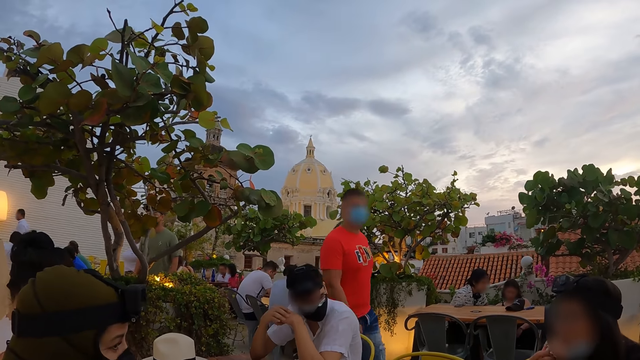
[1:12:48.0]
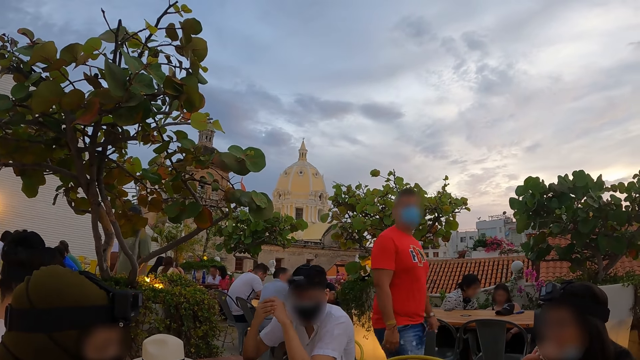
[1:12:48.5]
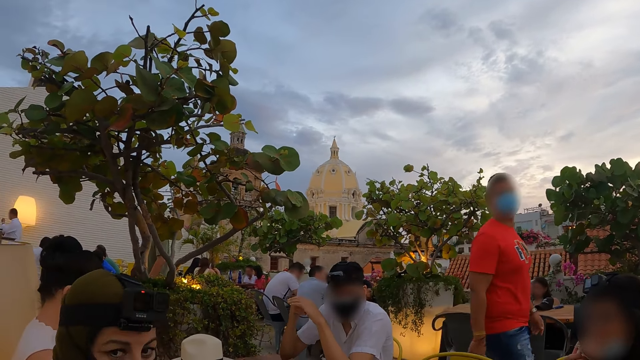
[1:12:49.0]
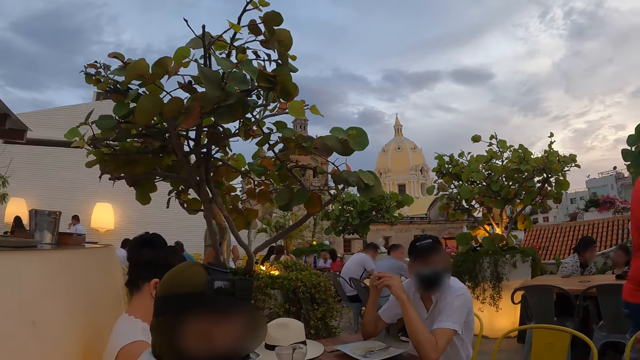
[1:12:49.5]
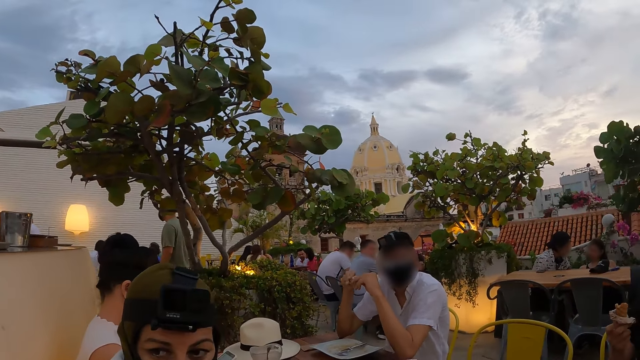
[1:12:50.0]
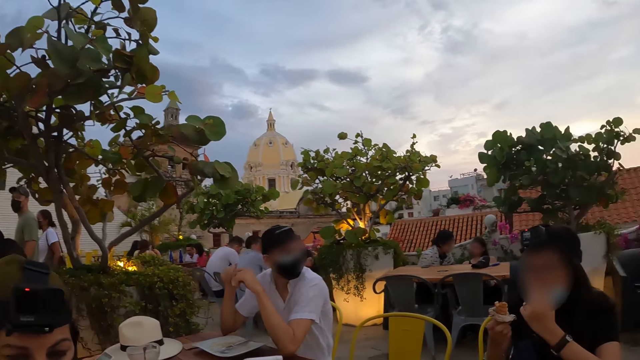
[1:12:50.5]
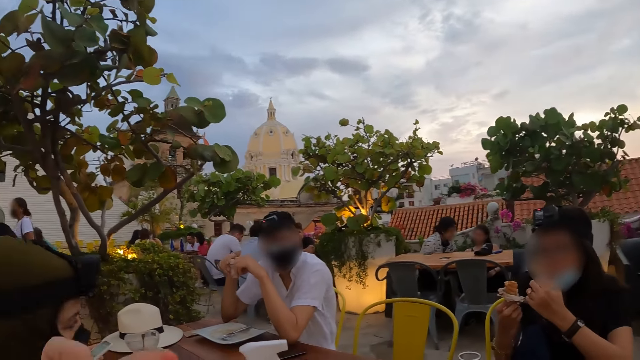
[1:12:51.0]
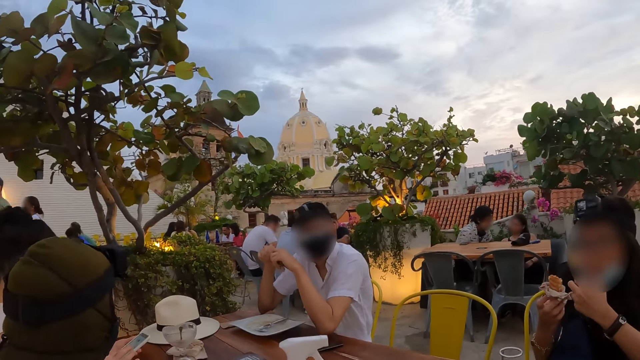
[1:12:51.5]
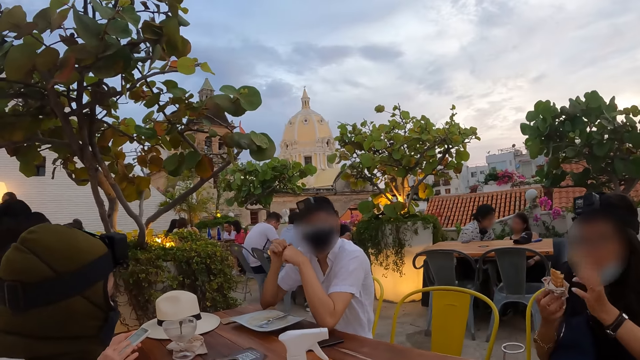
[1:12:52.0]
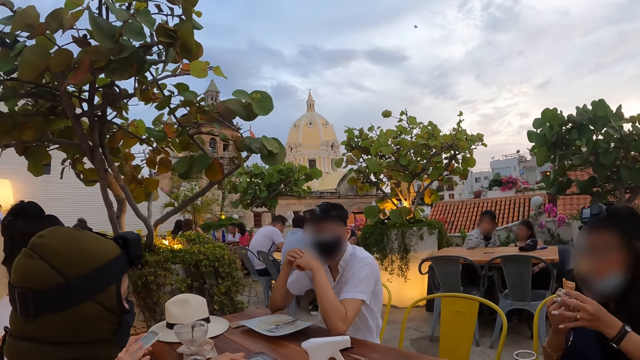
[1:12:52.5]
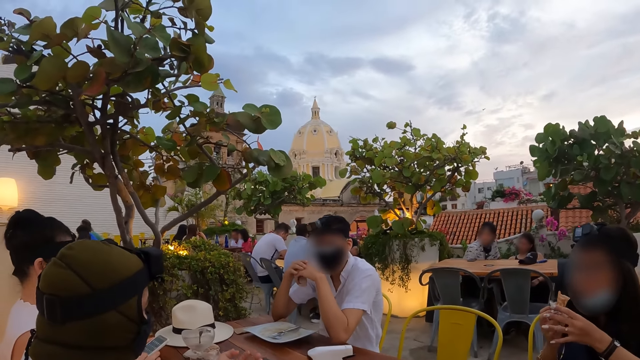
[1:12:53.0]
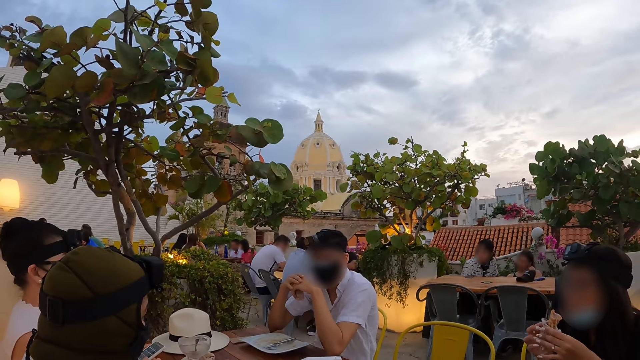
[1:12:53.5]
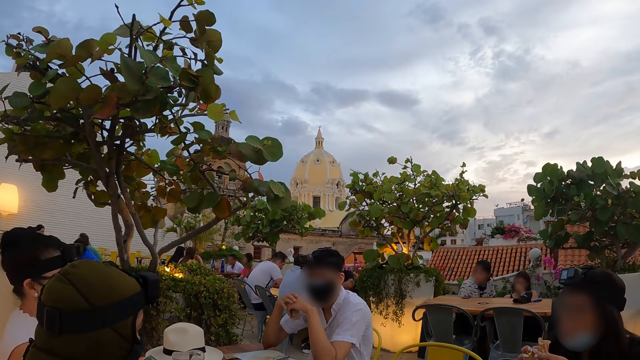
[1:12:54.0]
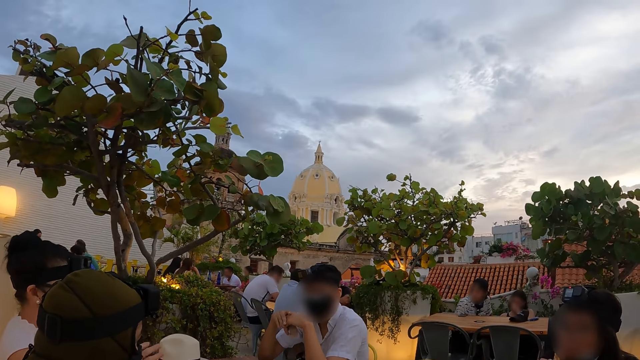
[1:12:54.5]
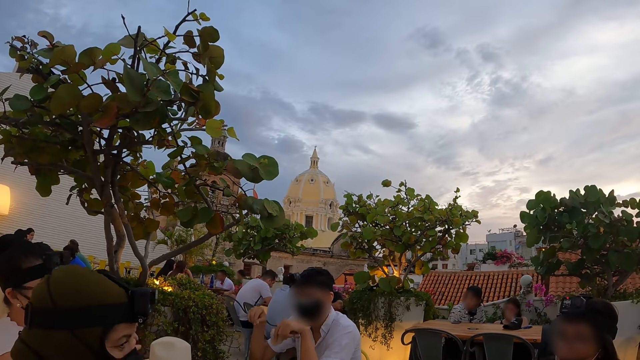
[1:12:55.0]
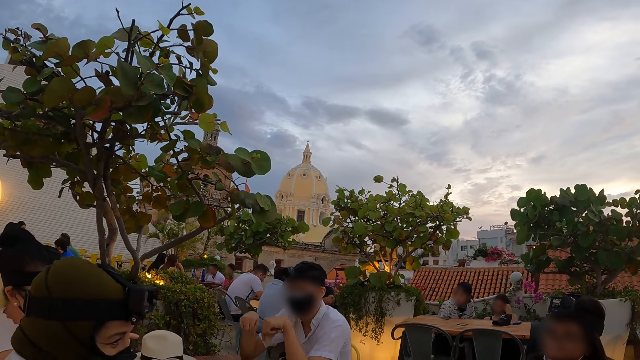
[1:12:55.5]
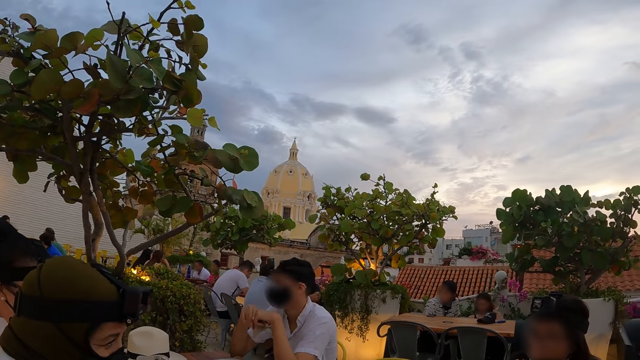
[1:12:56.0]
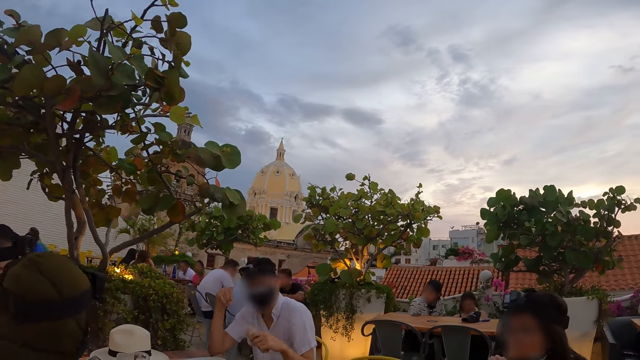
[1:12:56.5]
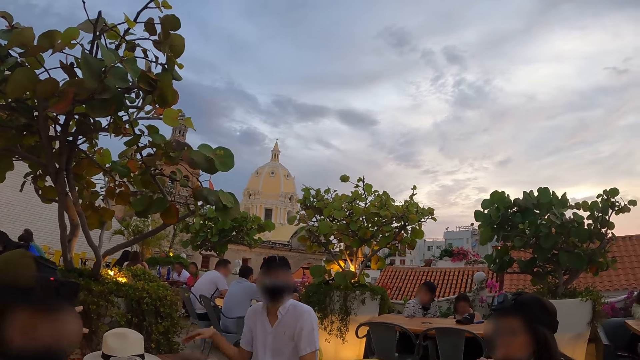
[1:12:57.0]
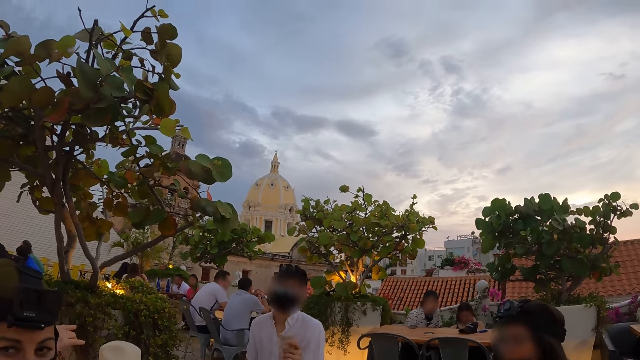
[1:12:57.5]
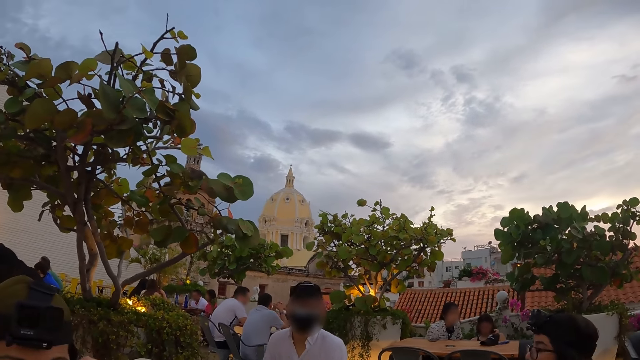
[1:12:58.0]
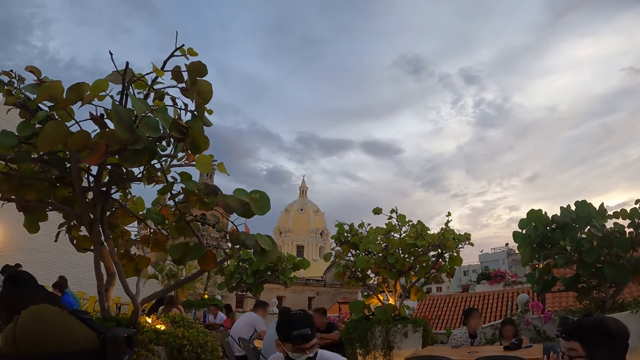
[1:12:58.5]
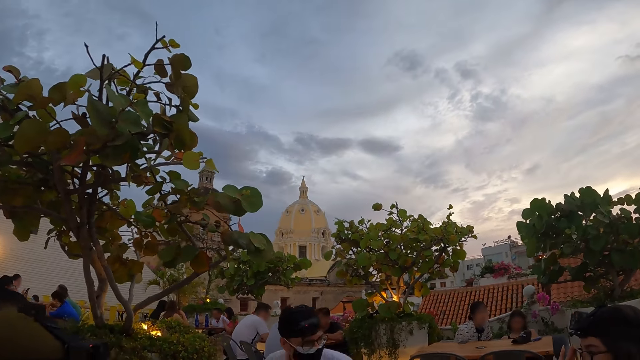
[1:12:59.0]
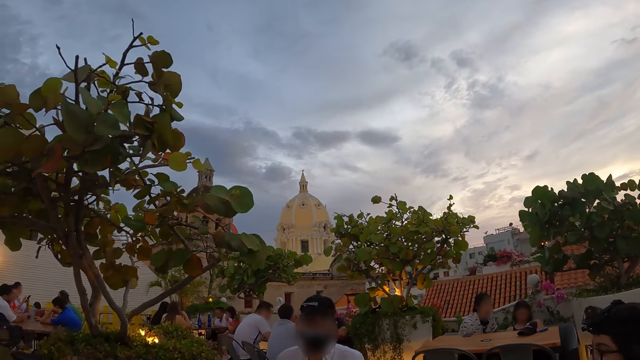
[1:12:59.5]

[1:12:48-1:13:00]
A woman eats from the sausage roll in her right hand. The camera wearer looks at a man.

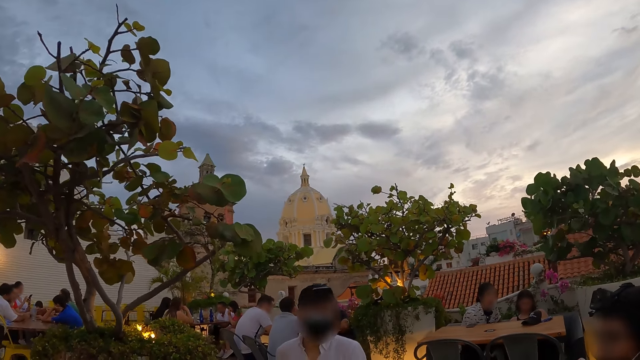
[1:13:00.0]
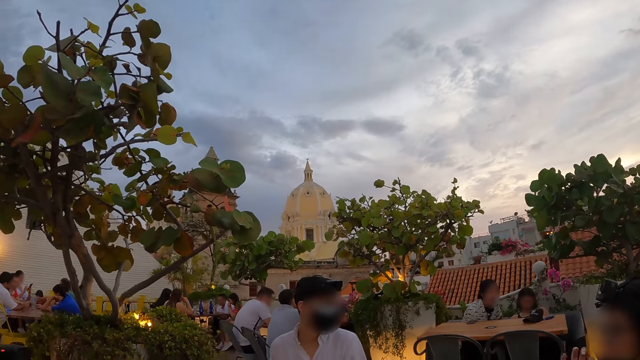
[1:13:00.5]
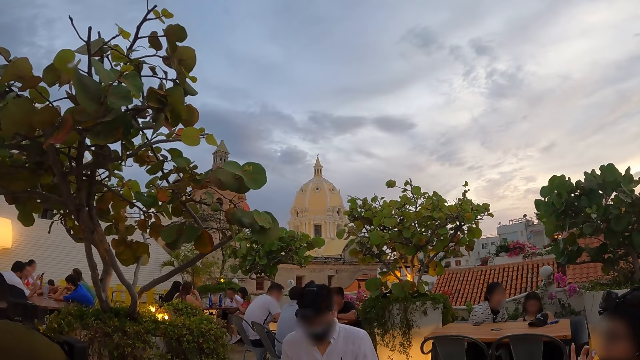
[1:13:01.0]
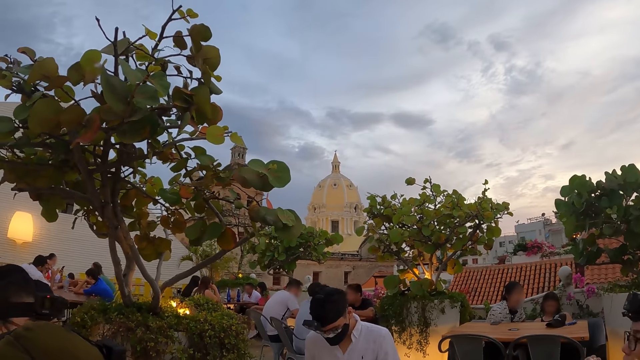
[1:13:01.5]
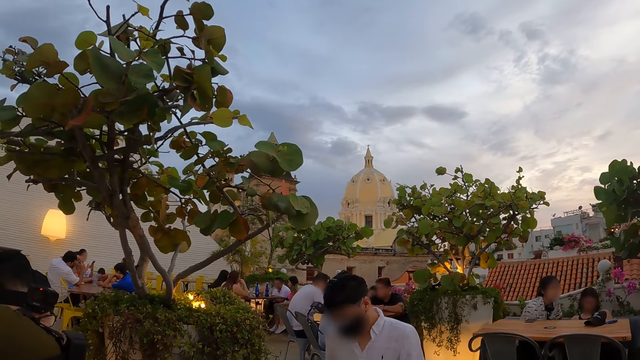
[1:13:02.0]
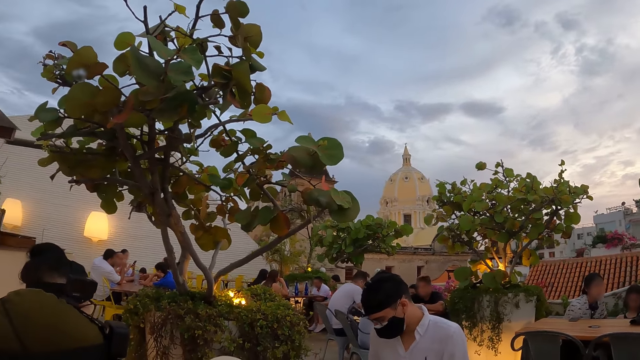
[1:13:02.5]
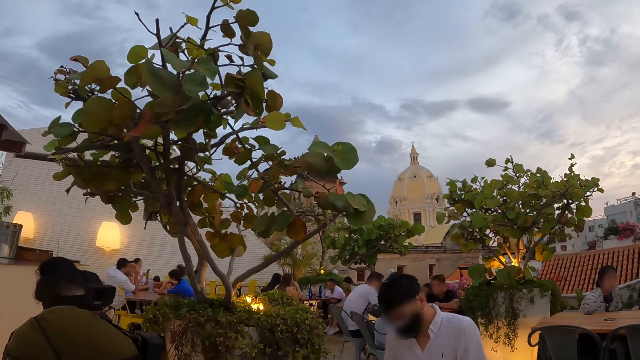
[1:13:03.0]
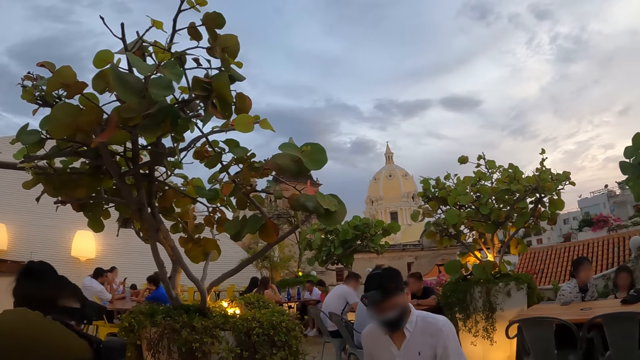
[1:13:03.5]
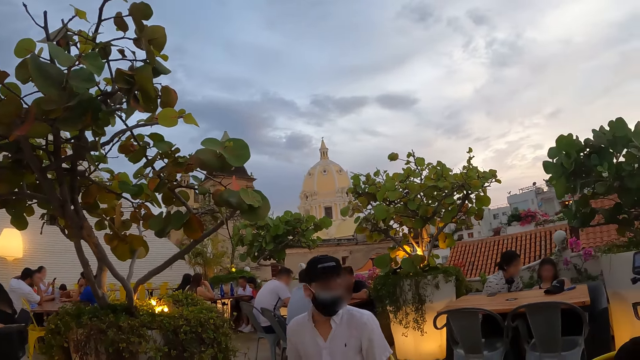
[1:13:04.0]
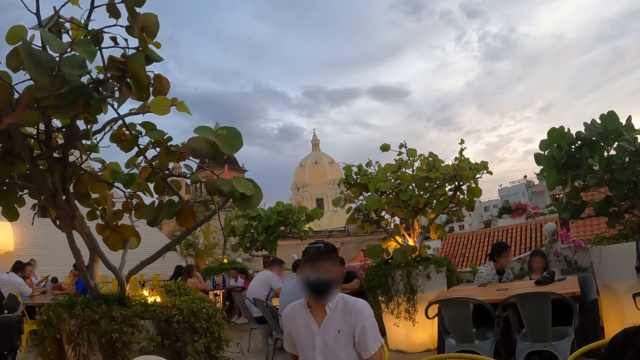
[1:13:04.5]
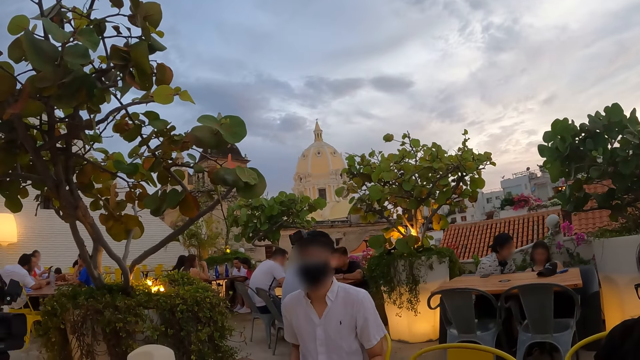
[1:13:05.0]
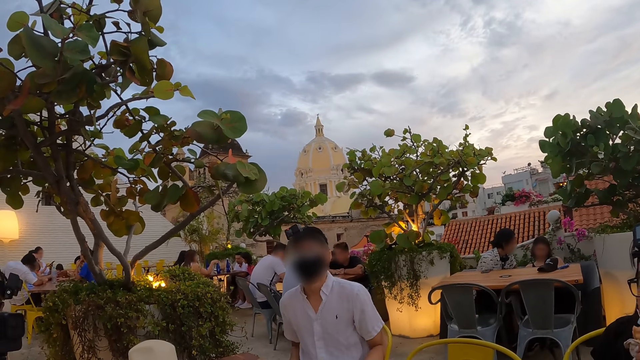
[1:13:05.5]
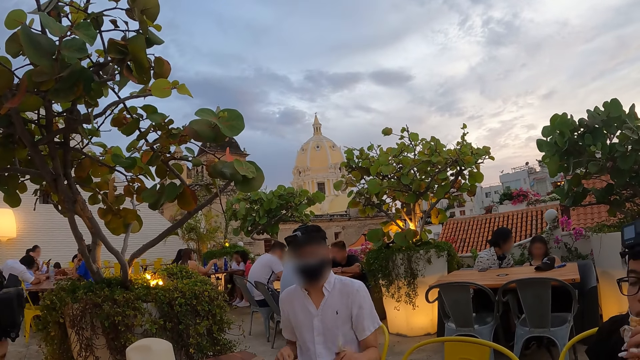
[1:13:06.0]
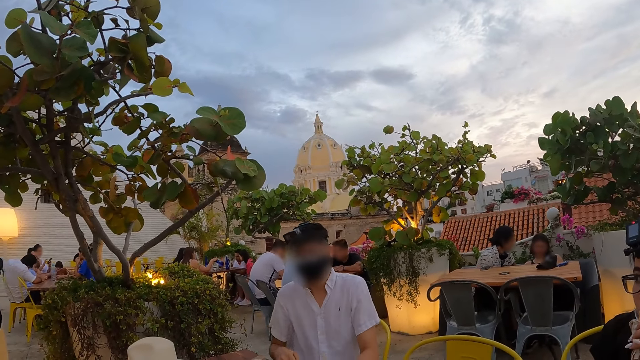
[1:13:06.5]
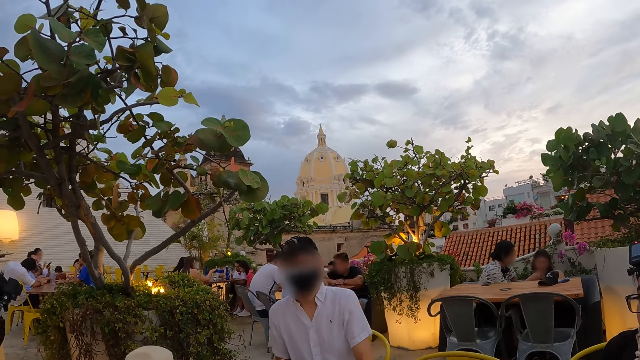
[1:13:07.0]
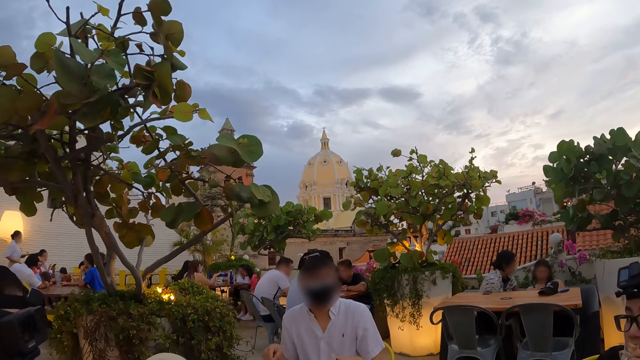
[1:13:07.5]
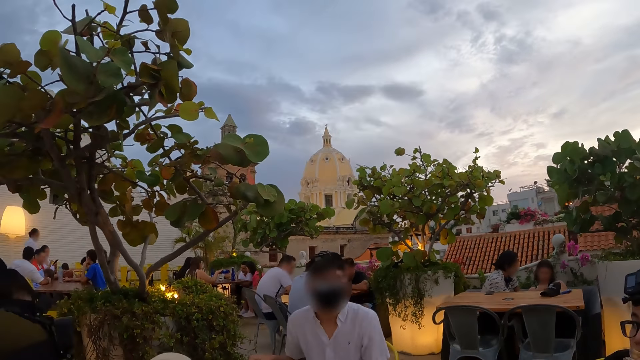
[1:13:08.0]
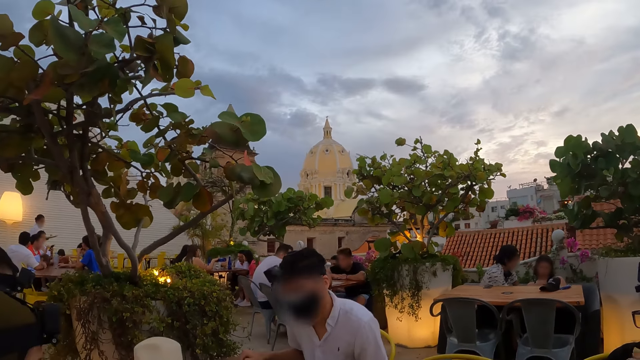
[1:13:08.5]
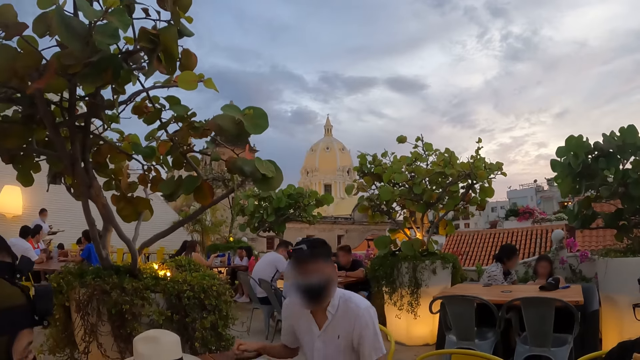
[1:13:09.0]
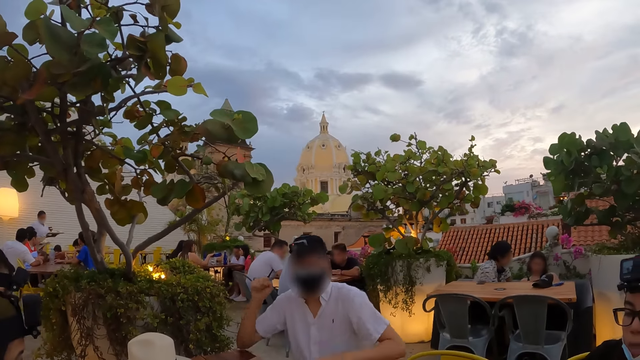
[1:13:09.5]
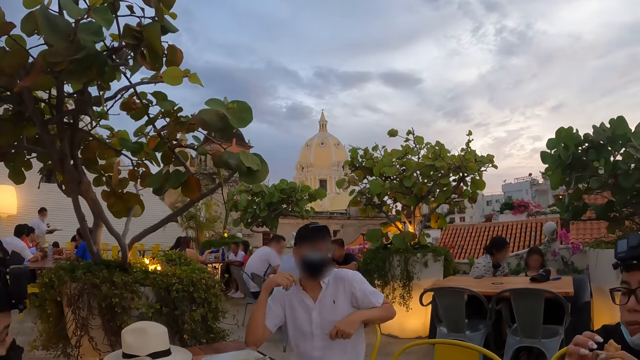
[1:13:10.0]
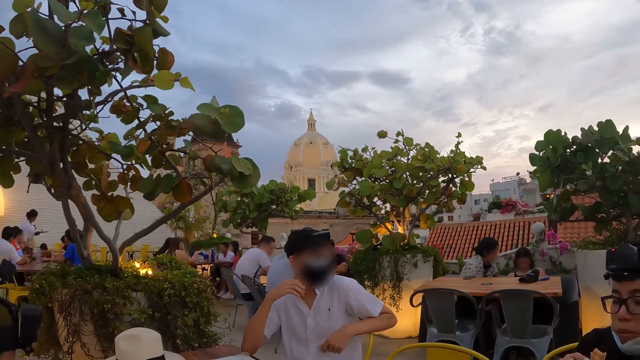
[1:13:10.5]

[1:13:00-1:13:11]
A man gestures with his hands.
